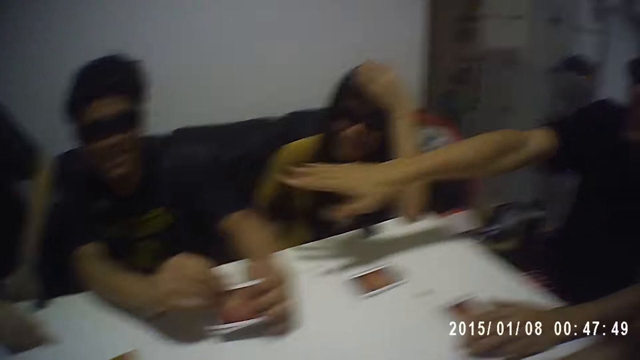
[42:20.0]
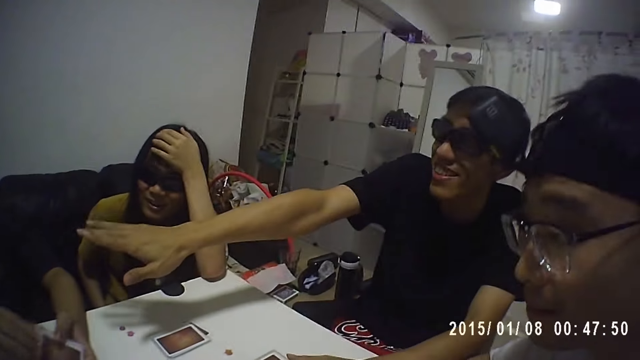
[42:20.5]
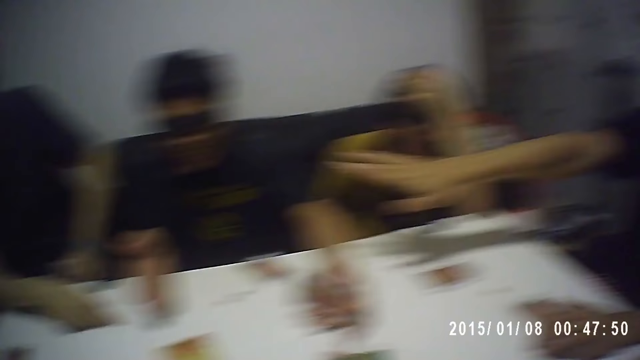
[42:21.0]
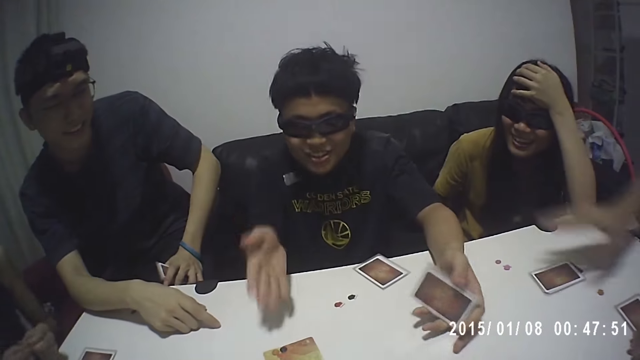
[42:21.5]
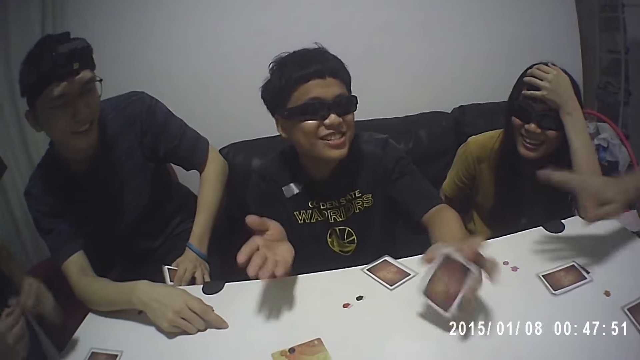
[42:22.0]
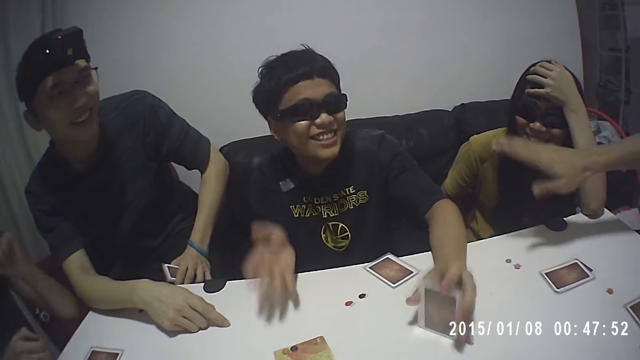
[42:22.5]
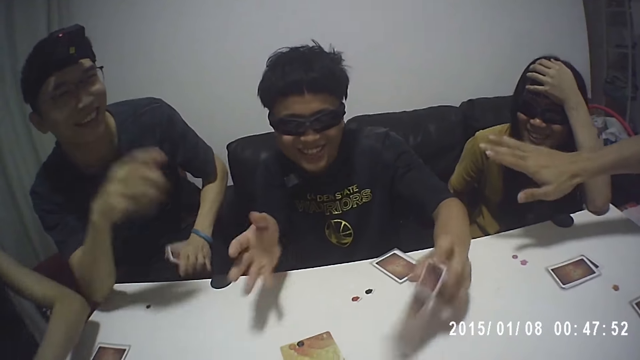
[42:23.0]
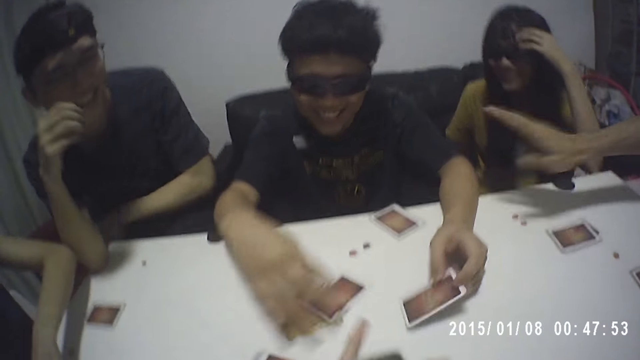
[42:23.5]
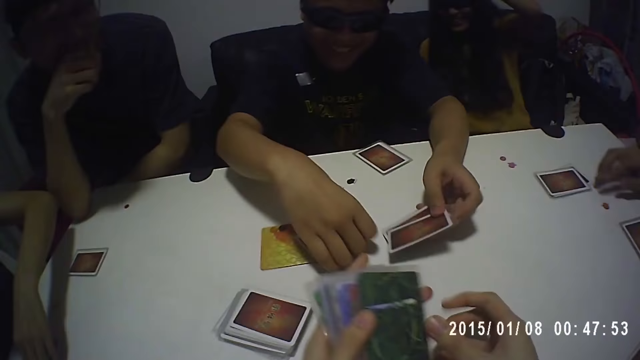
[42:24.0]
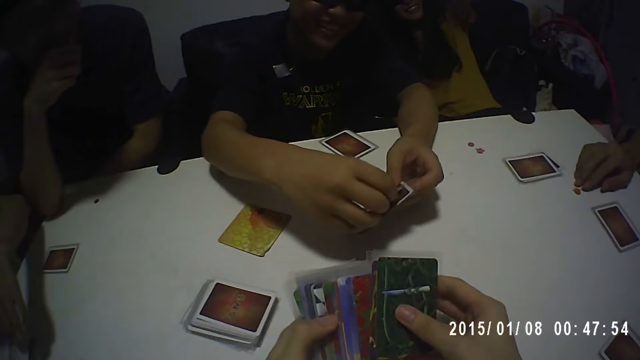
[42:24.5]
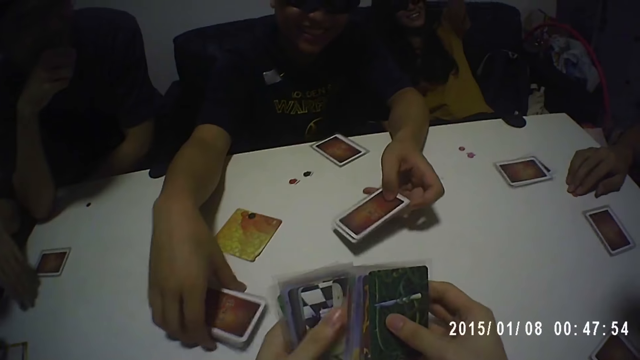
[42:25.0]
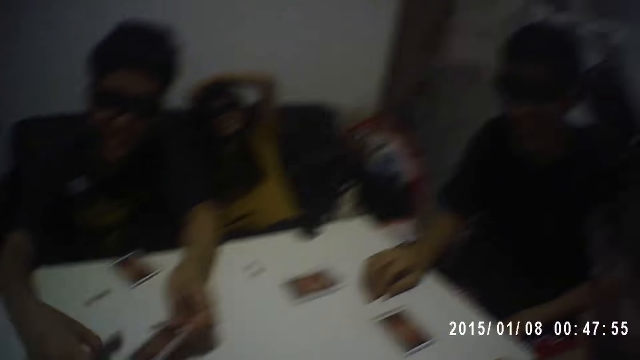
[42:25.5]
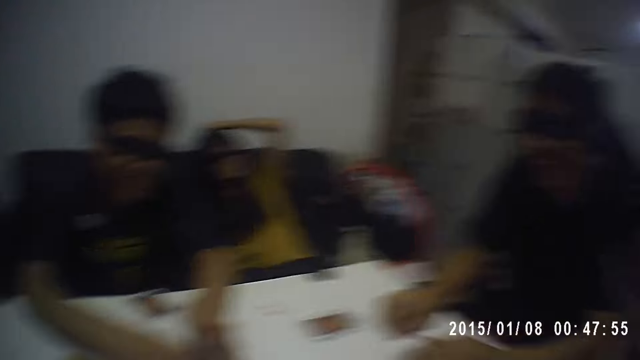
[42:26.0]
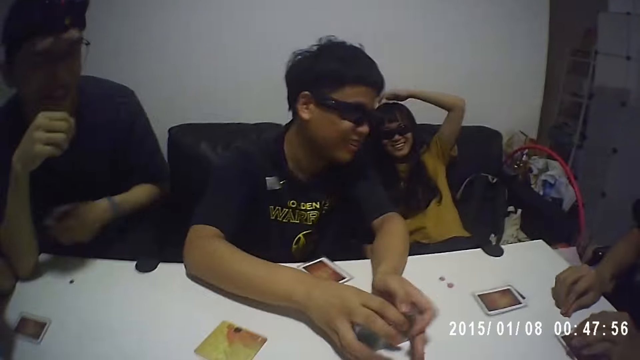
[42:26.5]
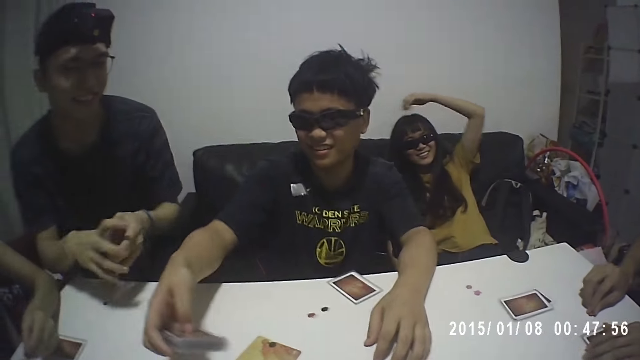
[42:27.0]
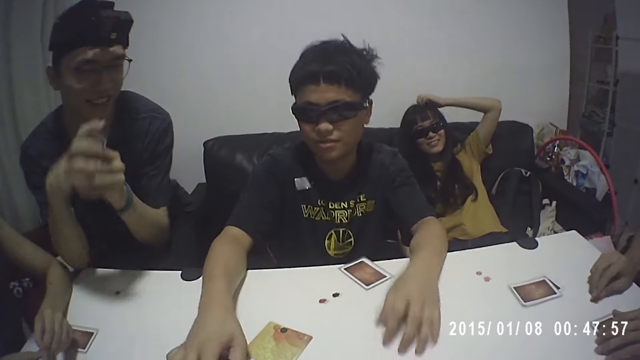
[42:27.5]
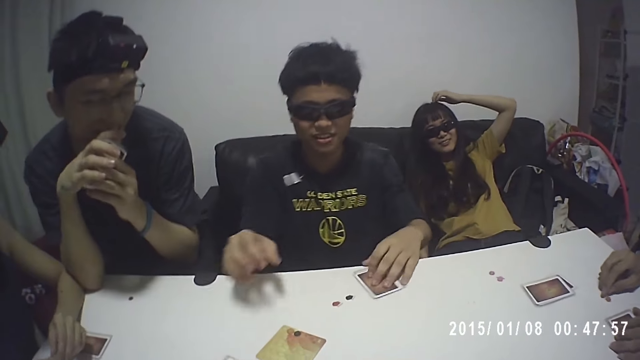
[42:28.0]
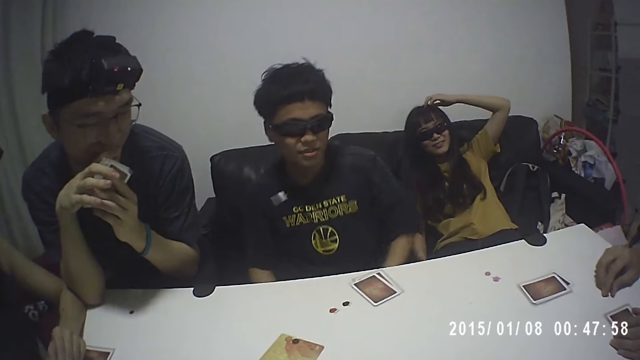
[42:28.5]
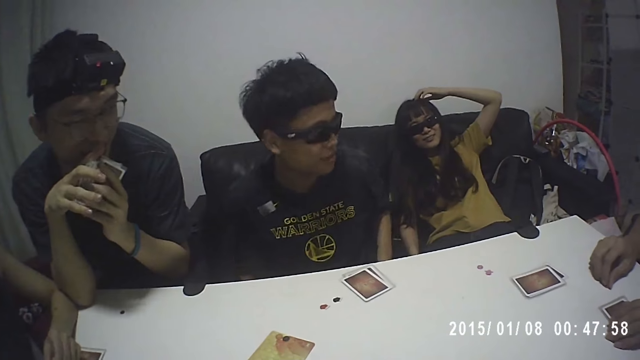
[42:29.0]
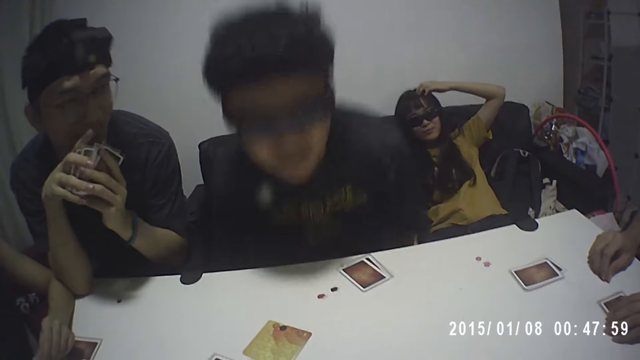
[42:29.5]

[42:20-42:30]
A man aligns cards on the table. The camera wearer shuffles his cards with his hands. The man collects cards on the table. A lady aligns her hair. The man aligns cards on the table, drops the cards on the table with his right hand, and stands.
